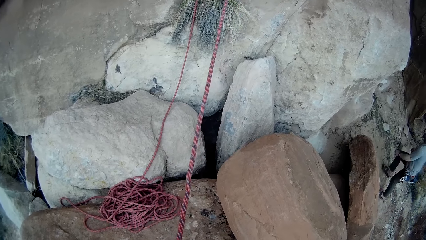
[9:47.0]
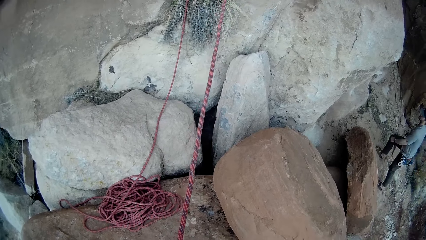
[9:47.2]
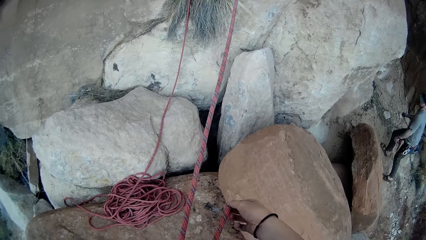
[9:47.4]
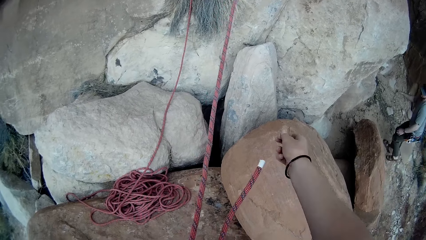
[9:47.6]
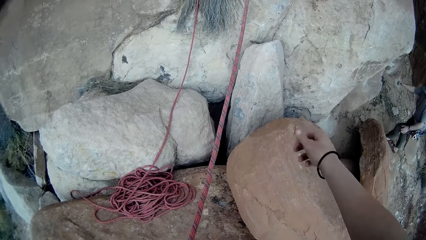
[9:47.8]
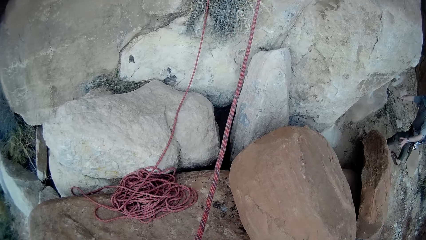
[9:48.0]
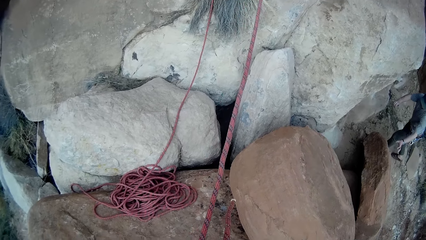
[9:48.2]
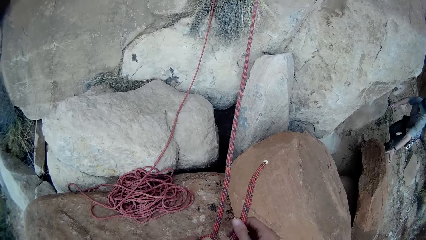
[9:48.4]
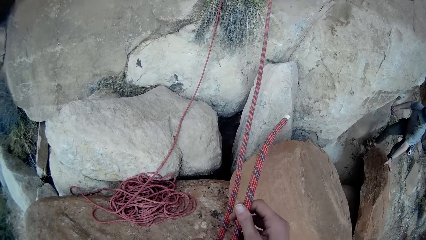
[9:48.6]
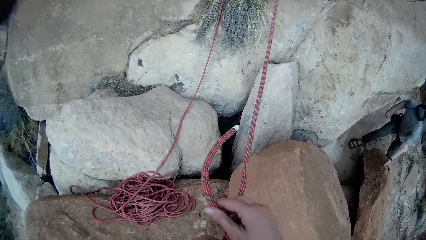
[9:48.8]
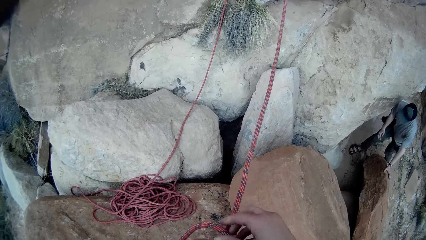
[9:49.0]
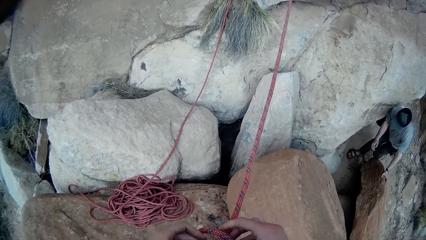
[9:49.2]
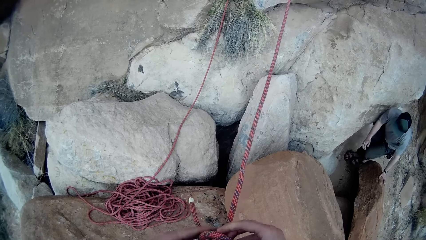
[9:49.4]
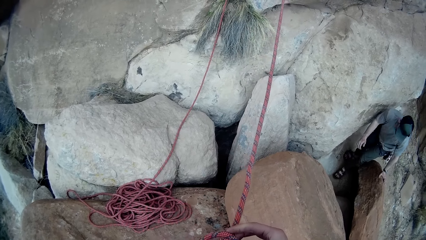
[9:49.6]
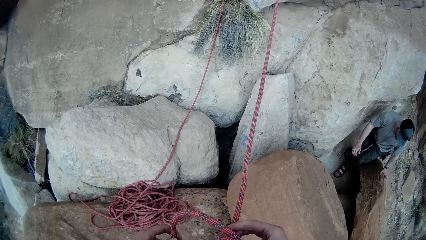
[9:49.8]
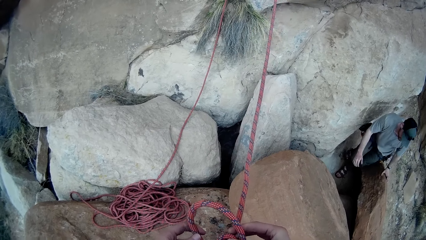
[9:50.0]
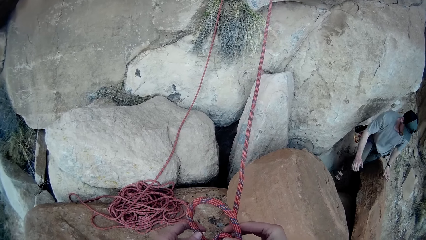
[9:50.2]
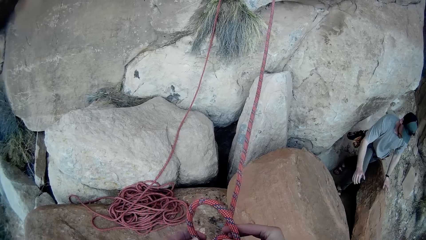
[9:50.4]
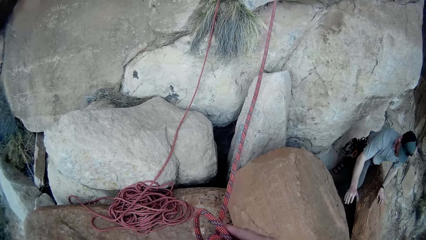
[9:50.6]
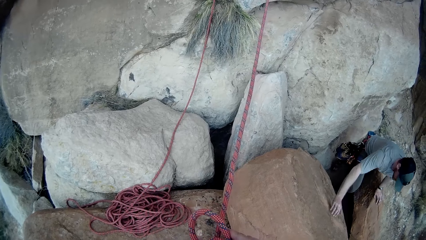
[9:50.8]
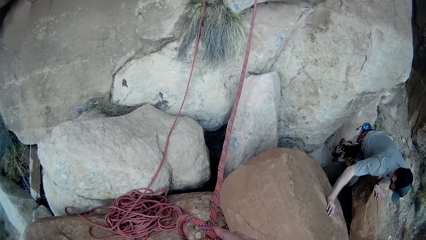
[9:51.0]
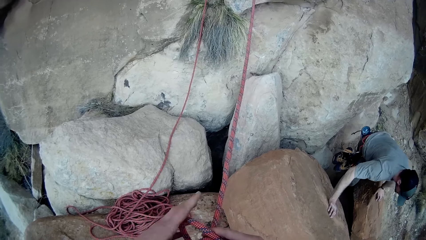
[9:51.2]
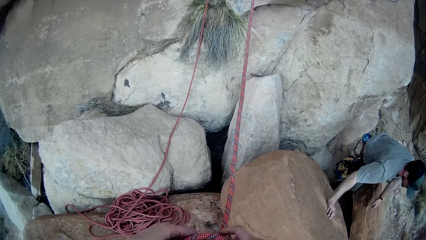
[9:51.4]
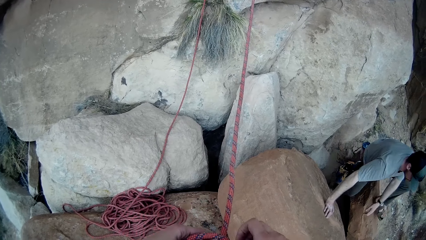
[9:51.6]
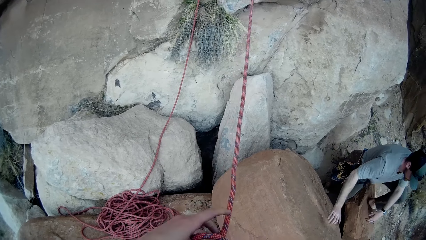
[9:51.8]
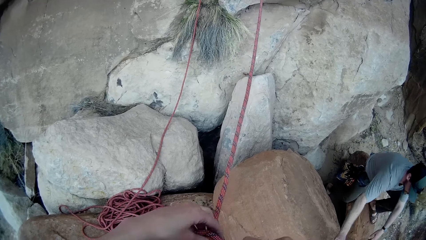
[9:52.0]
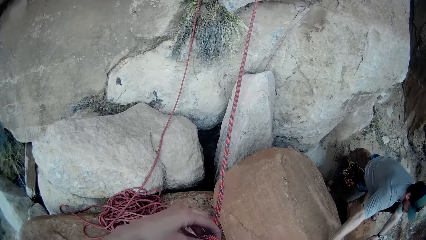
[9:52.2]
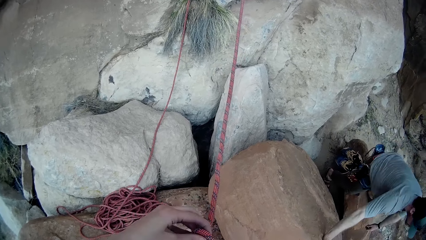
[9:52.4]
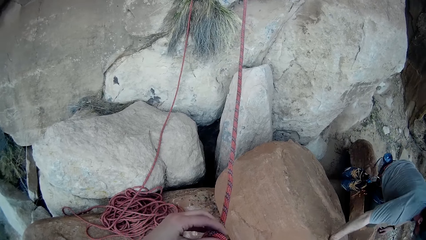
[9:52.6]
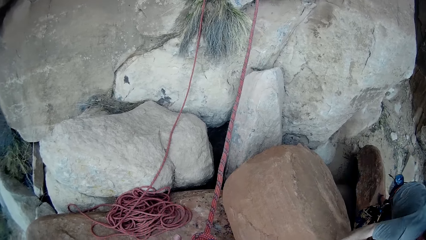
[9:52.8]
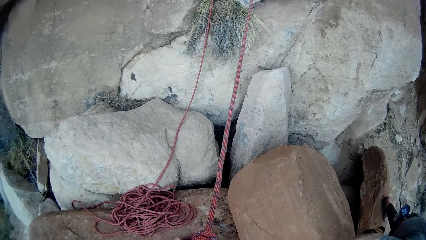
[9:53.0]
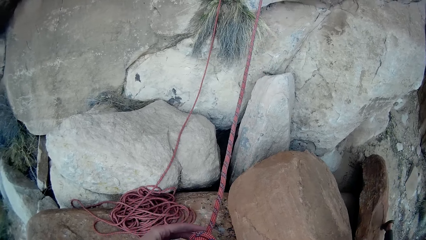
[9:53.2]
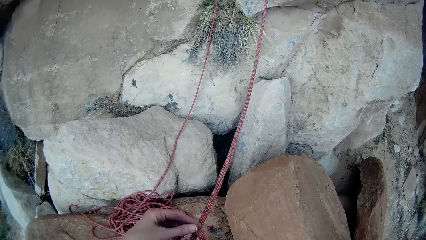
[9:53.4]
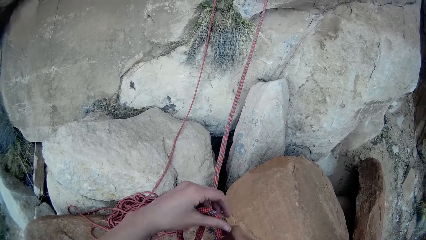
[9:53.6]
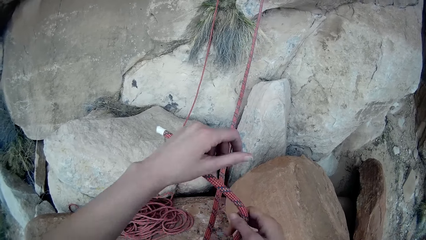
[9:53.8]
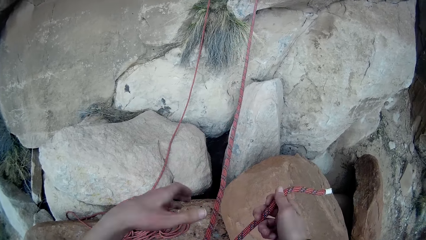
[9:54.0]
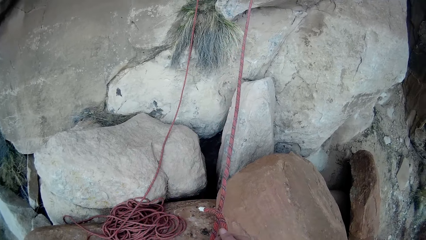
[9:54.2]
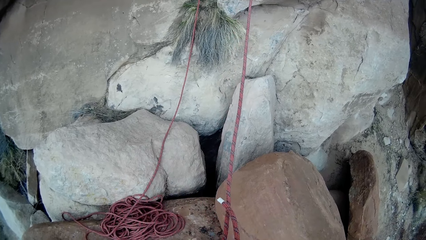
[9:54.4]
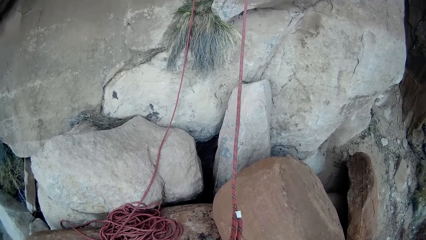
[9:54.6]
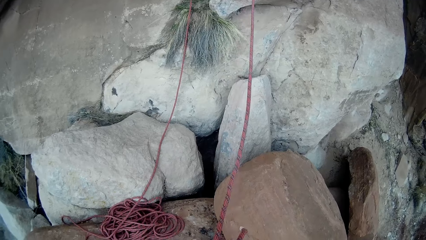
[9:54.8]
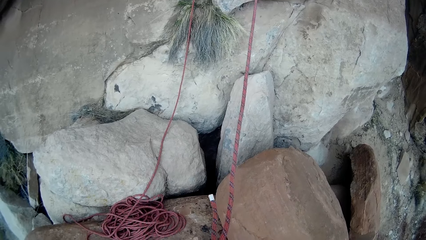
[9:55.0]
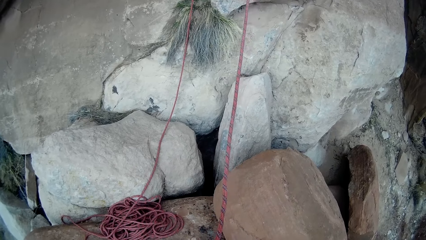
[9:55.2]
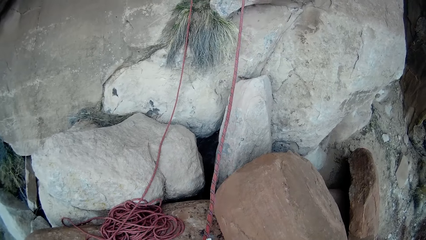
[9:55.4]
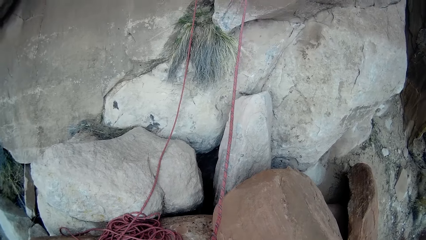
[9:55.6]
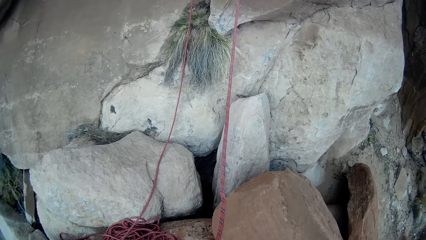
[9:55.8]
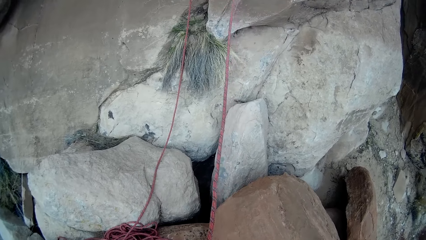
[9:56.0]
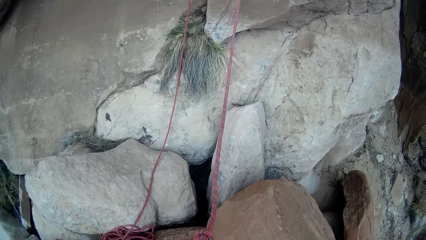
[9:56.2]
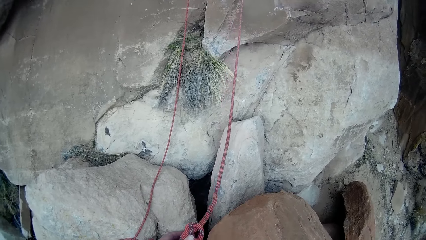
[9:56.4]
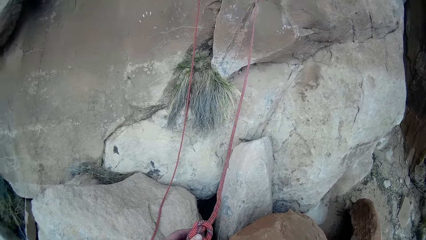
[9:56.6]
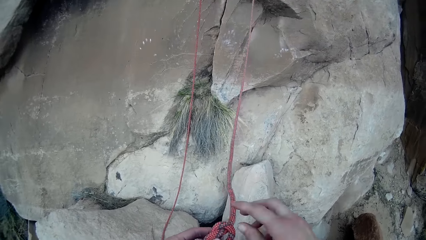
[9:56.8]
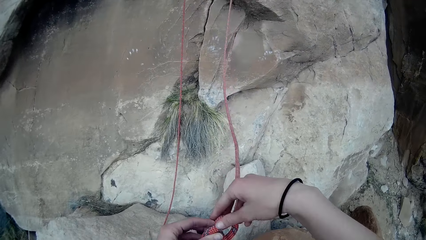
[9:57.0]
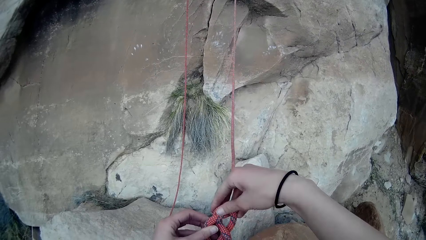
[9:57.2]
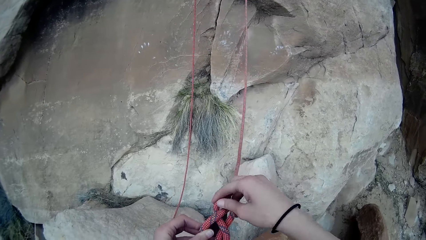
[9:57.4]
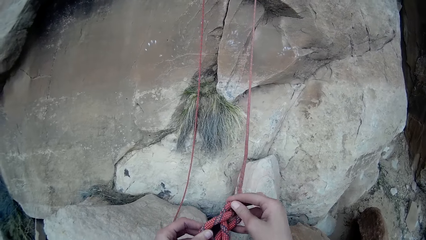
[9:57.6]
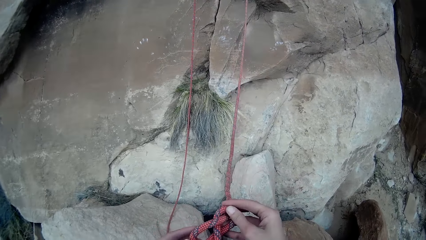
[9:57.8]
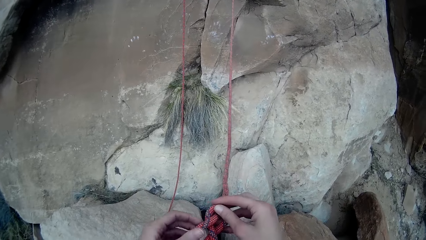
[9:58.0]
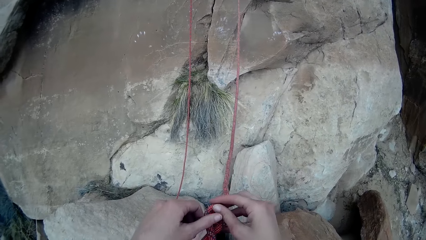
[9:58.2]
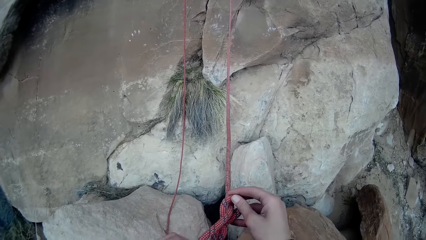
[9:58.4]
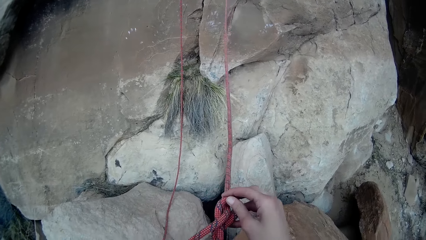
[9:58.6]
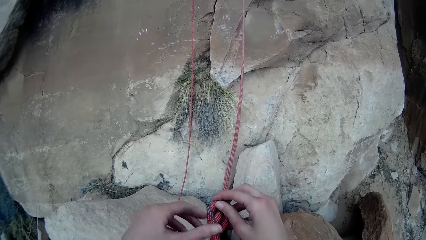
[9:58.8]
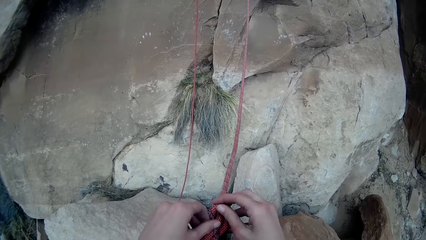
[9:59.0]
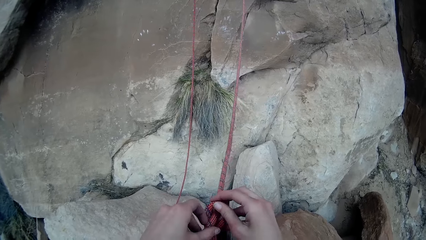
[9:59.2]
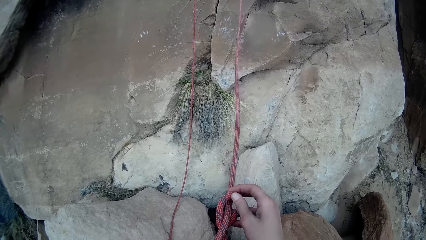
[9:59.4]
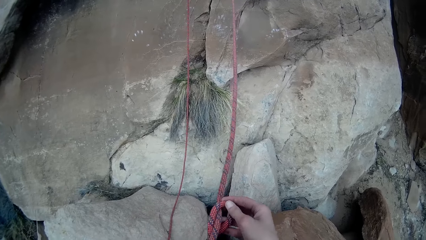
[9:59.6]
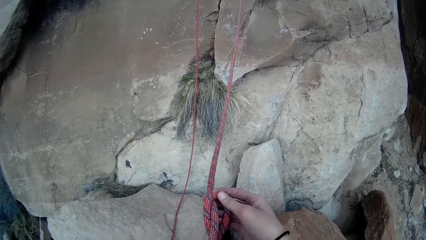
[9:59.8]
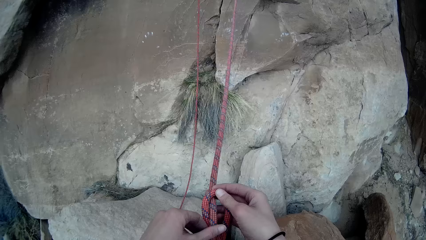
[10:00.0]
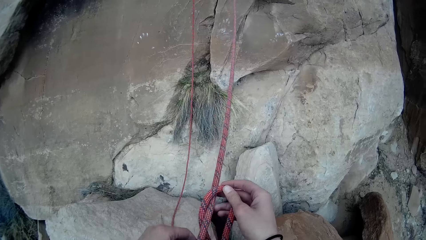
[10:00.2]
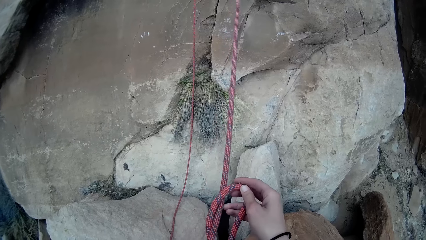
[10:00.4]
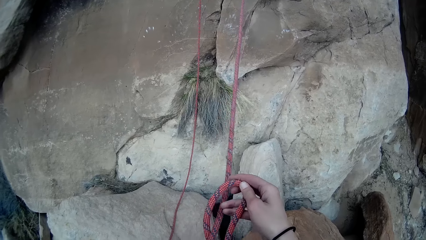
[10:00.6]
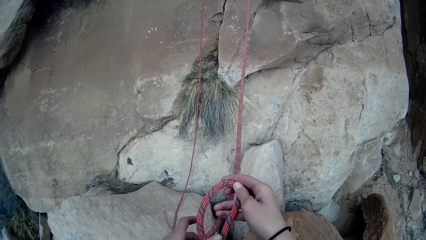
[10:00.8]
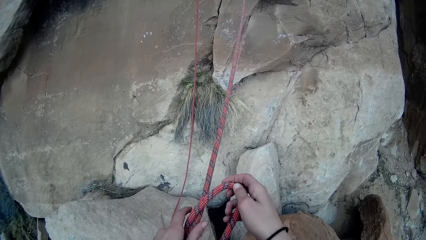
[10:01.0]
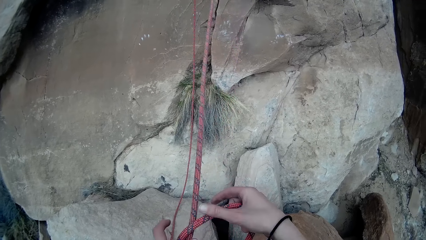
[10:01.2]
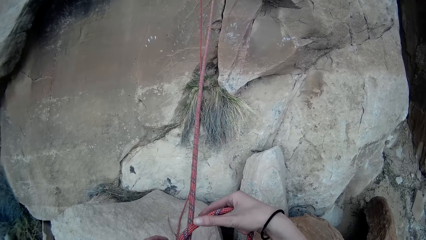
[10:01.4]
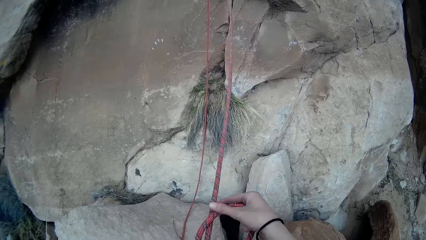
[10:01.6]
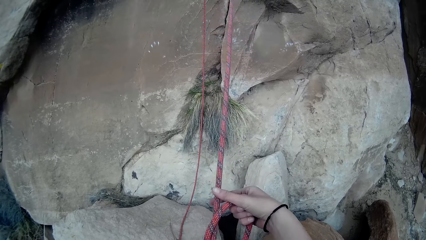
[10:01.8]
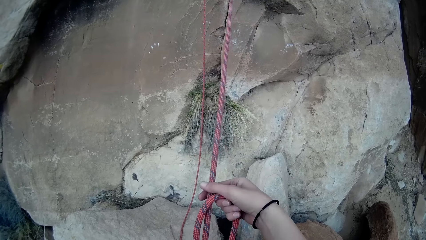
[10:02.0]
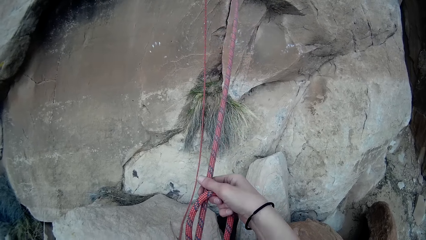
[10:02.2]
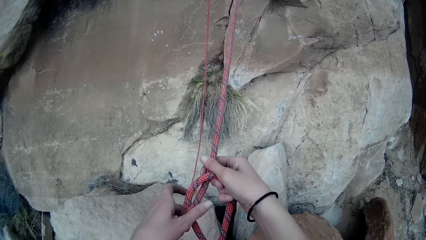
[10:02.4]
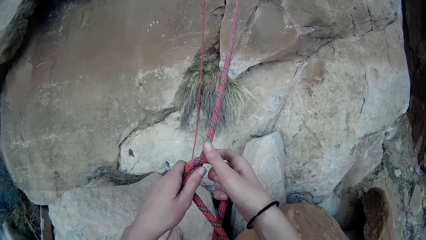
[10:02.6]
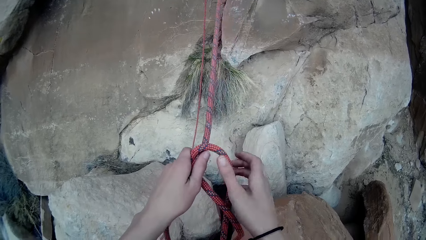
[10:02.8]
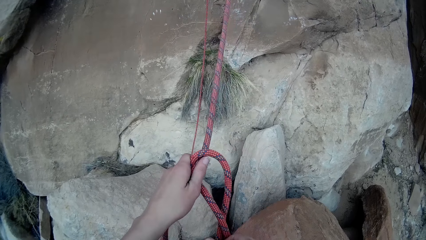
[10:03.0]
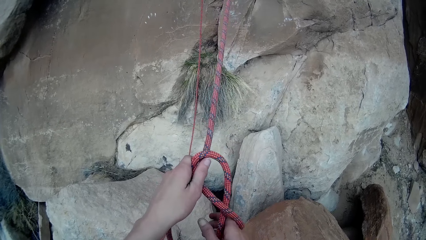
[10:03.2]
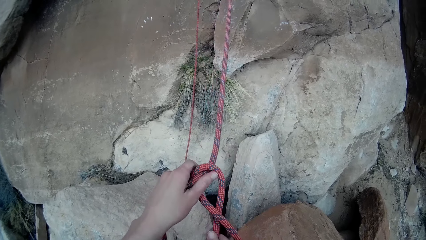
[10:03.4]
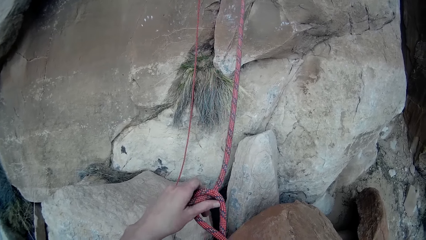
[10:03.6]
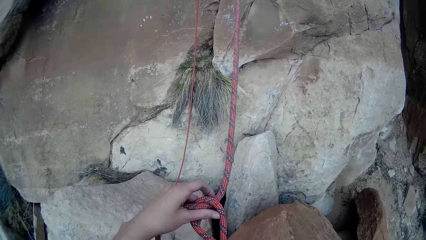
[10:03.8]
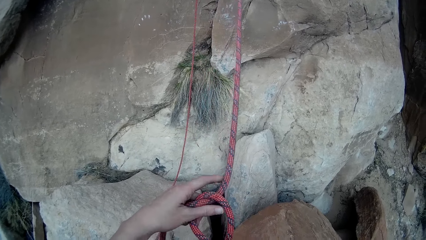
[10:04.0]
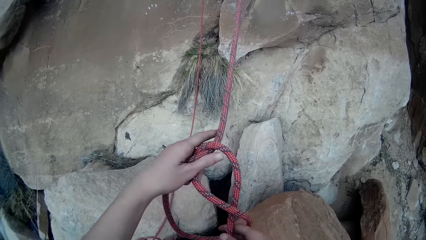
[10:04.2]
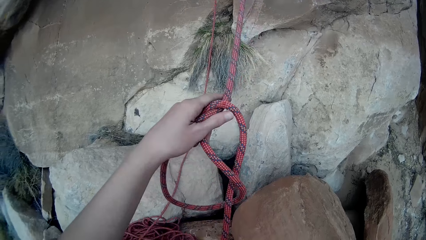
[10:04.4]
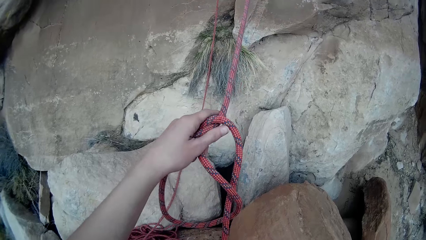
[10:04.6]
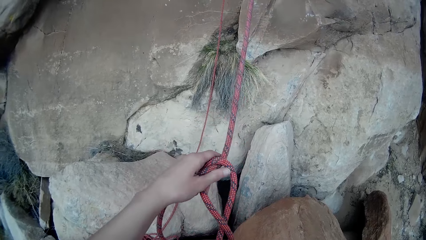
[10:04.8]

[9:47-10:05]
A man walks towards the camera wearer. The camera wearer unties a knot.
